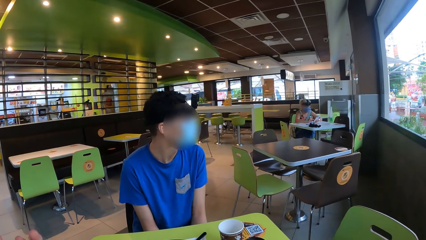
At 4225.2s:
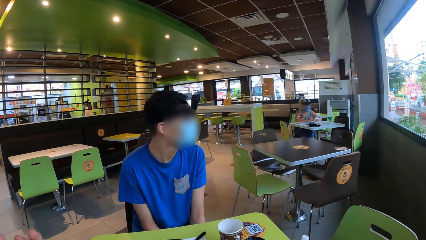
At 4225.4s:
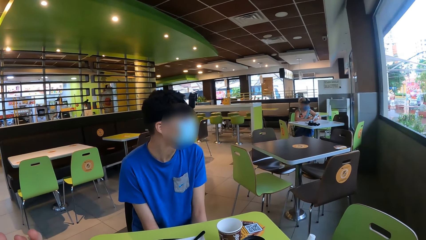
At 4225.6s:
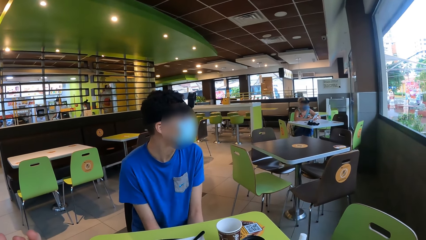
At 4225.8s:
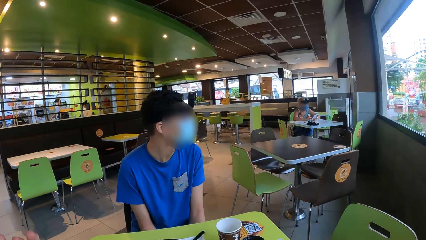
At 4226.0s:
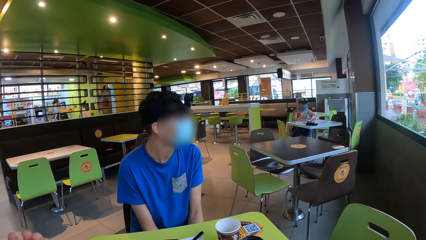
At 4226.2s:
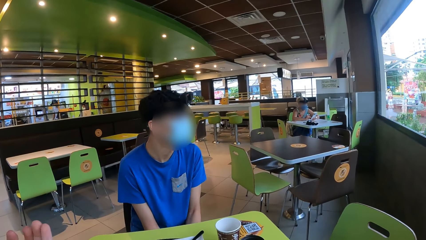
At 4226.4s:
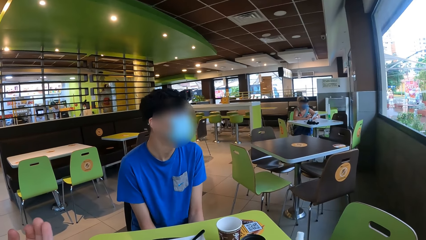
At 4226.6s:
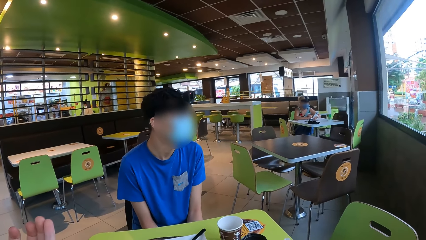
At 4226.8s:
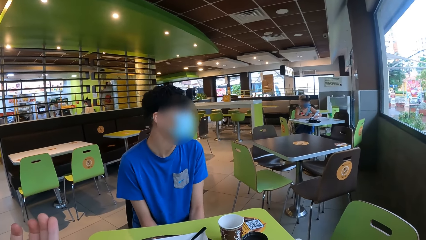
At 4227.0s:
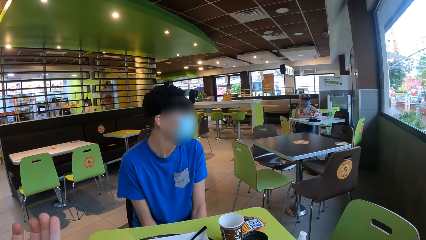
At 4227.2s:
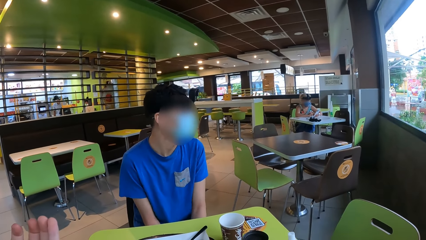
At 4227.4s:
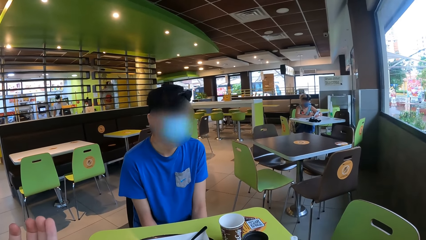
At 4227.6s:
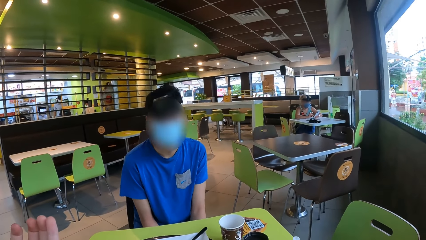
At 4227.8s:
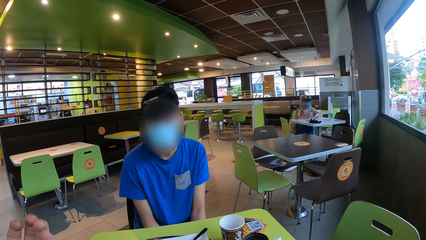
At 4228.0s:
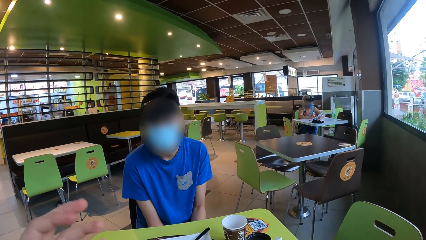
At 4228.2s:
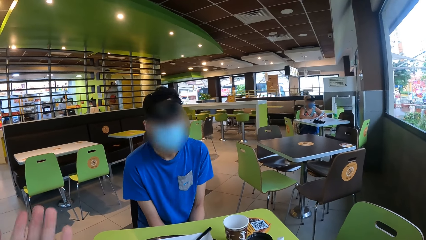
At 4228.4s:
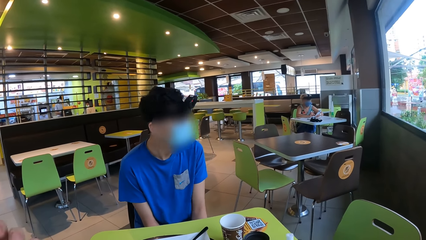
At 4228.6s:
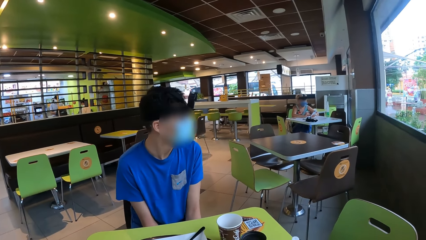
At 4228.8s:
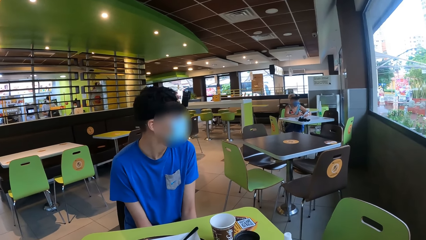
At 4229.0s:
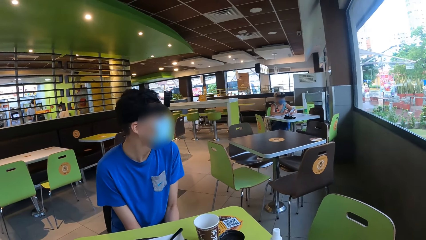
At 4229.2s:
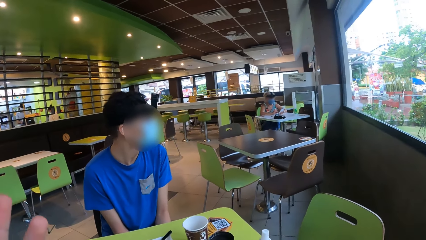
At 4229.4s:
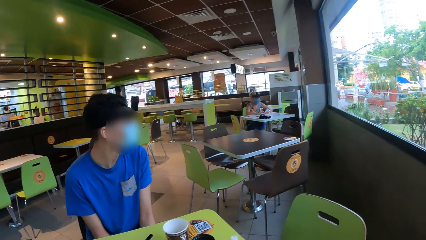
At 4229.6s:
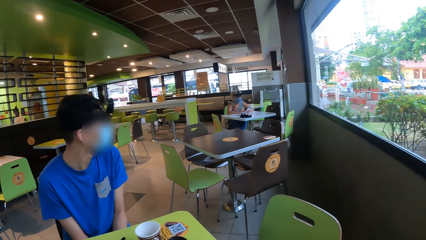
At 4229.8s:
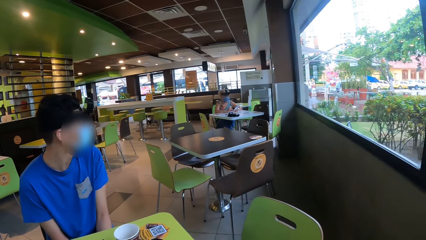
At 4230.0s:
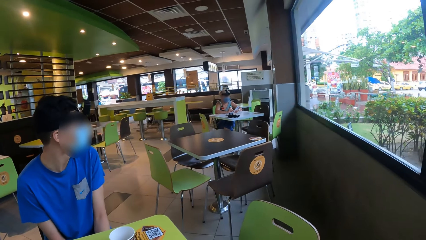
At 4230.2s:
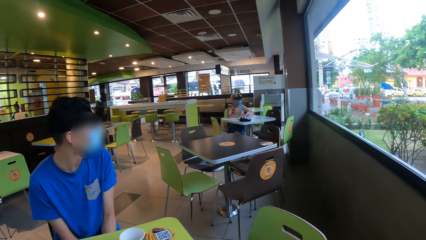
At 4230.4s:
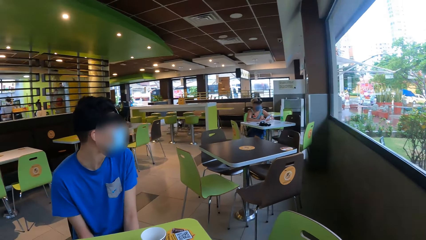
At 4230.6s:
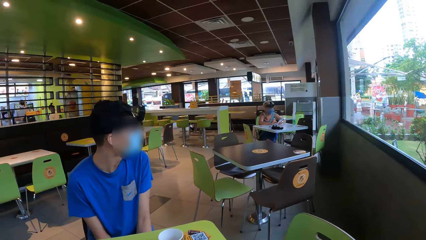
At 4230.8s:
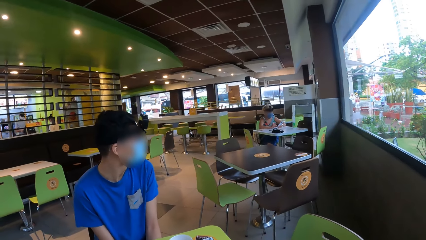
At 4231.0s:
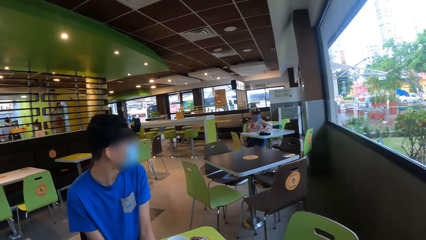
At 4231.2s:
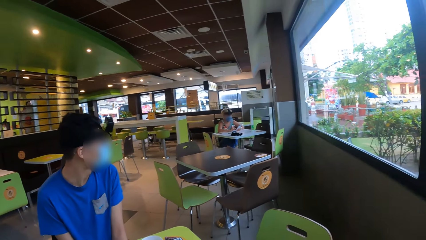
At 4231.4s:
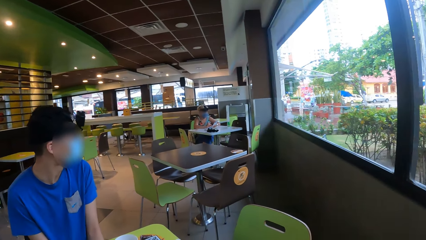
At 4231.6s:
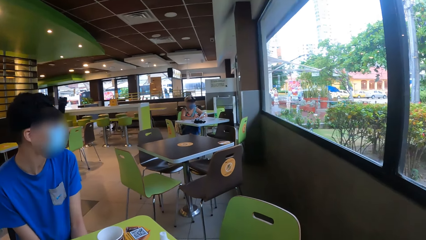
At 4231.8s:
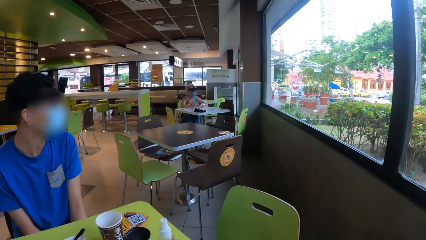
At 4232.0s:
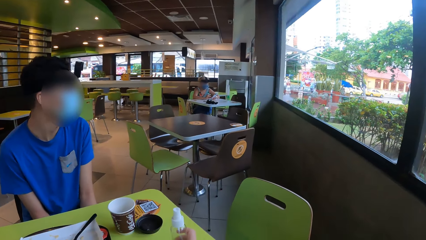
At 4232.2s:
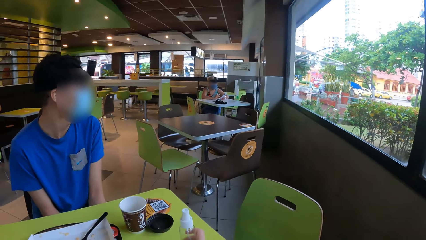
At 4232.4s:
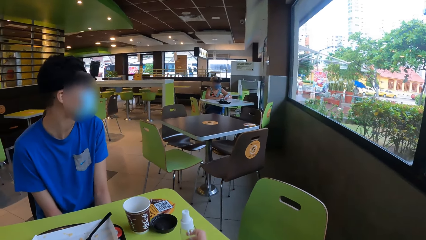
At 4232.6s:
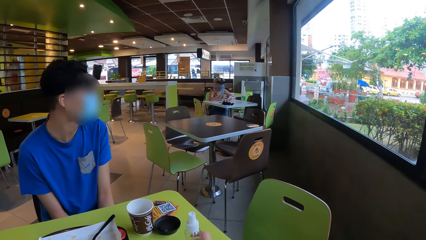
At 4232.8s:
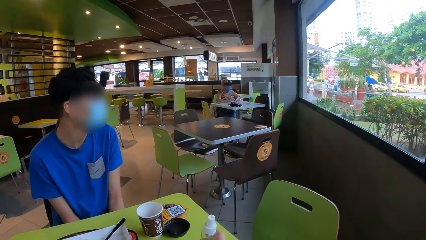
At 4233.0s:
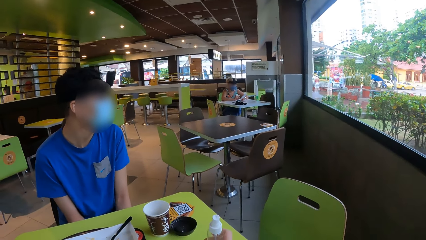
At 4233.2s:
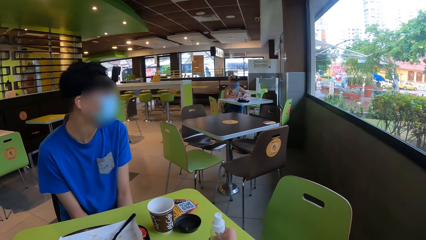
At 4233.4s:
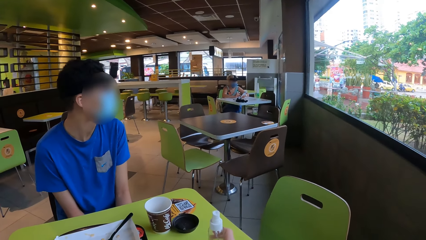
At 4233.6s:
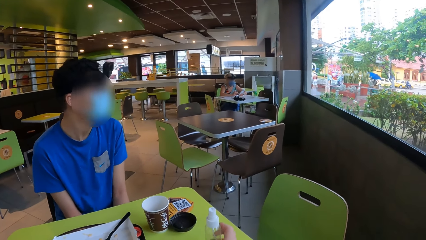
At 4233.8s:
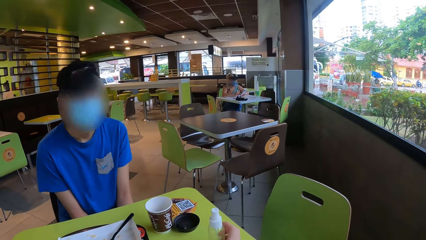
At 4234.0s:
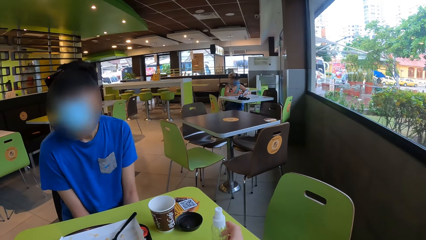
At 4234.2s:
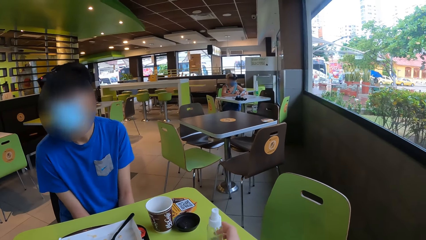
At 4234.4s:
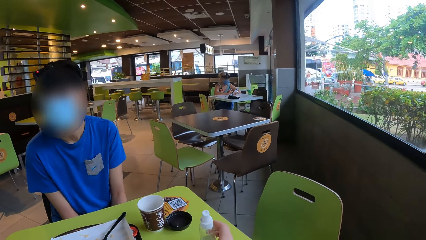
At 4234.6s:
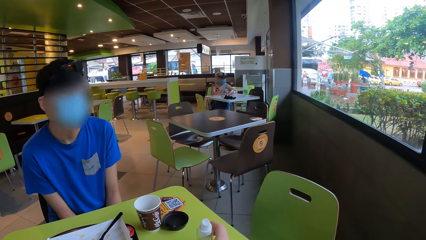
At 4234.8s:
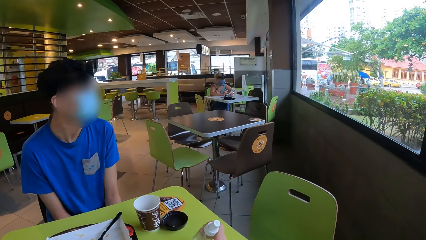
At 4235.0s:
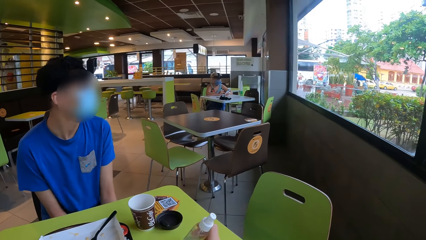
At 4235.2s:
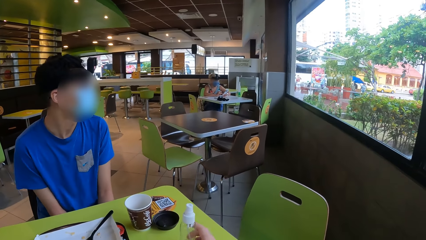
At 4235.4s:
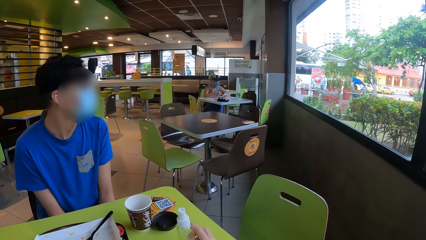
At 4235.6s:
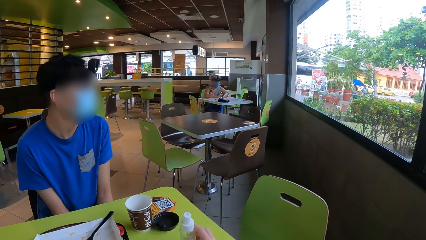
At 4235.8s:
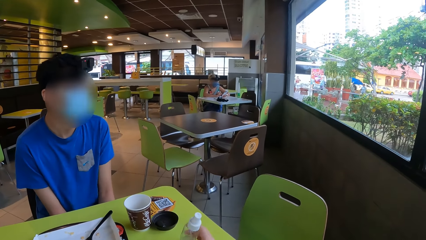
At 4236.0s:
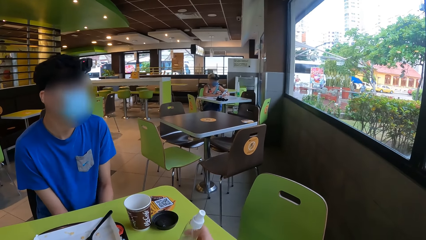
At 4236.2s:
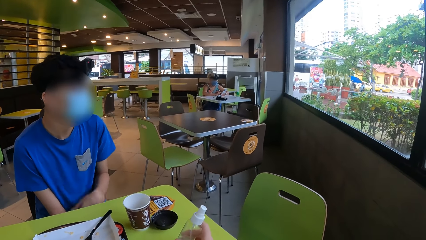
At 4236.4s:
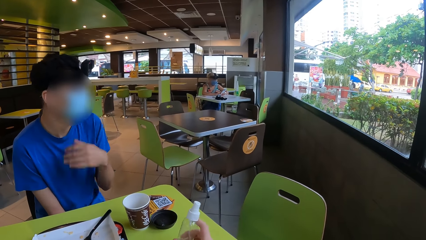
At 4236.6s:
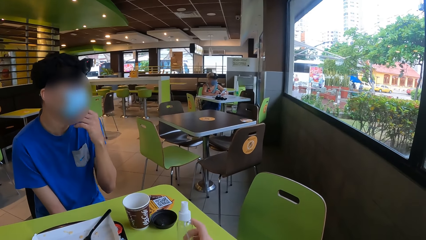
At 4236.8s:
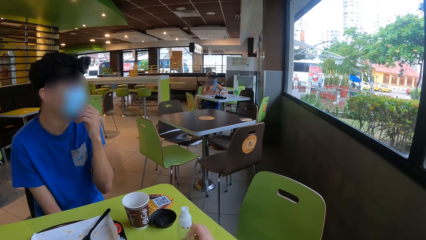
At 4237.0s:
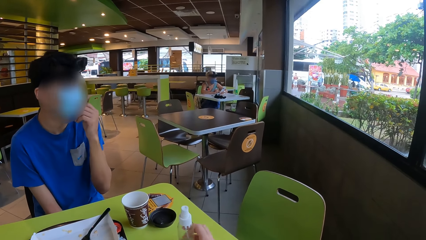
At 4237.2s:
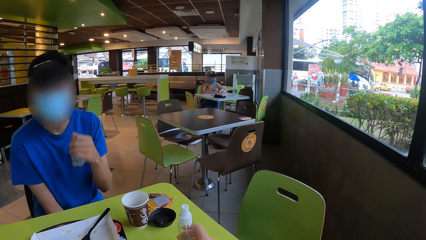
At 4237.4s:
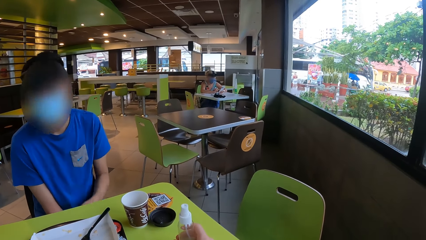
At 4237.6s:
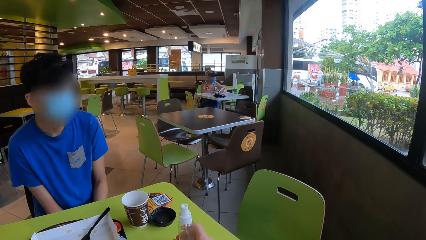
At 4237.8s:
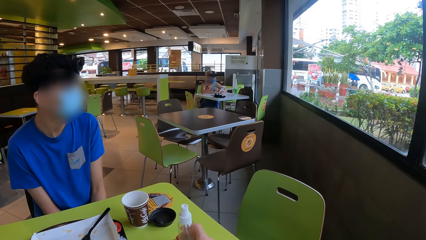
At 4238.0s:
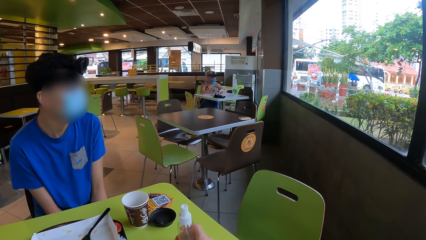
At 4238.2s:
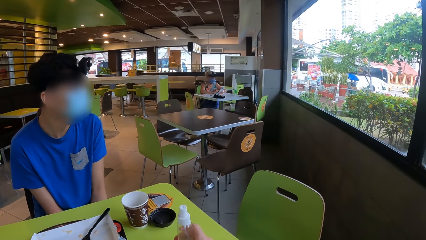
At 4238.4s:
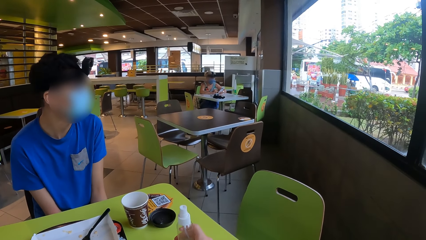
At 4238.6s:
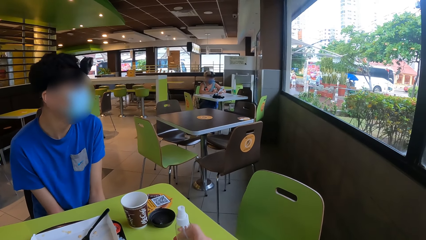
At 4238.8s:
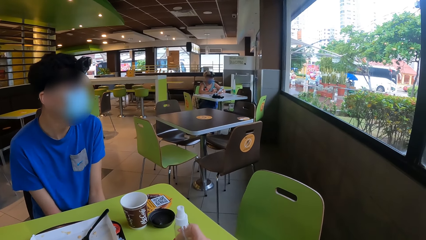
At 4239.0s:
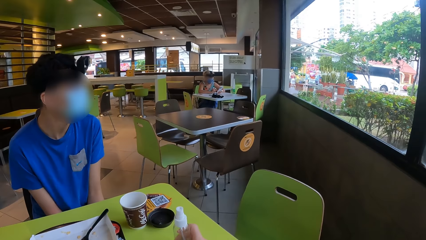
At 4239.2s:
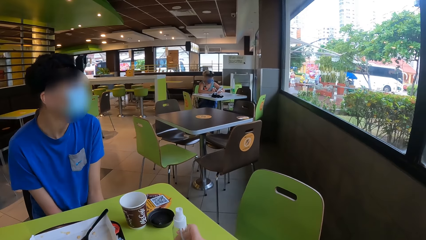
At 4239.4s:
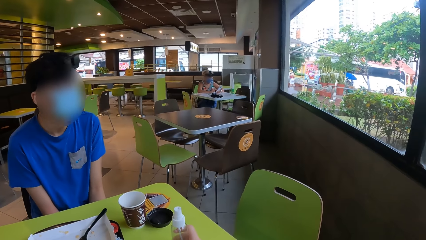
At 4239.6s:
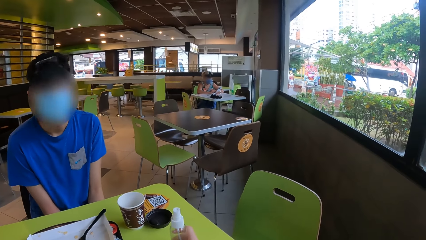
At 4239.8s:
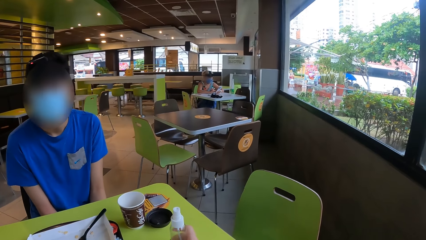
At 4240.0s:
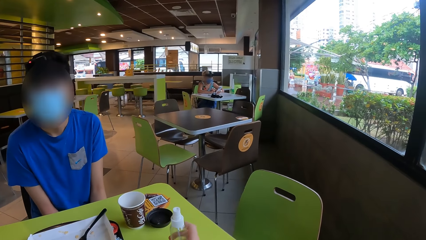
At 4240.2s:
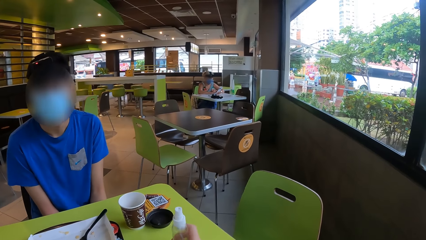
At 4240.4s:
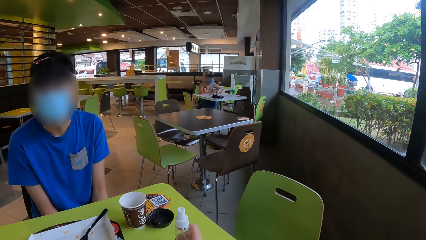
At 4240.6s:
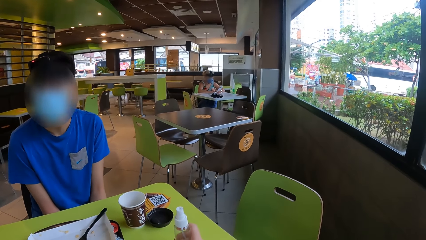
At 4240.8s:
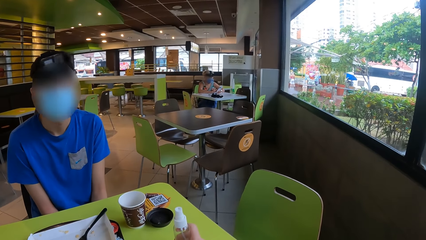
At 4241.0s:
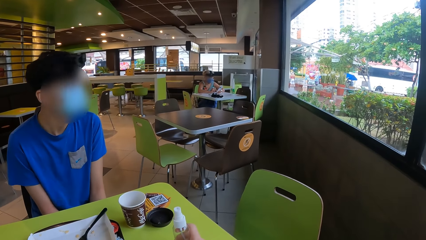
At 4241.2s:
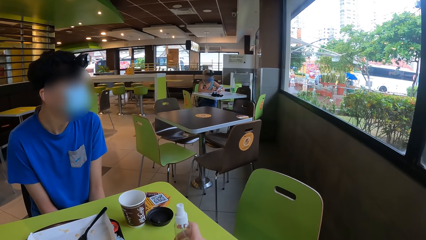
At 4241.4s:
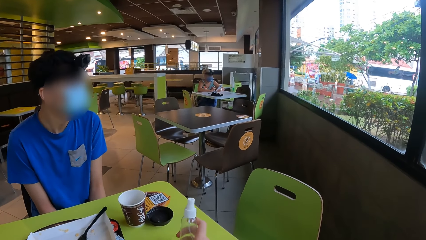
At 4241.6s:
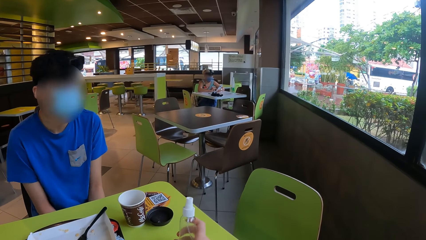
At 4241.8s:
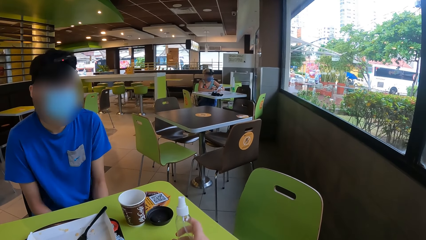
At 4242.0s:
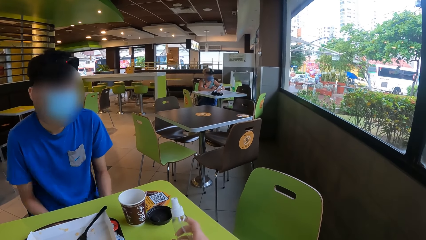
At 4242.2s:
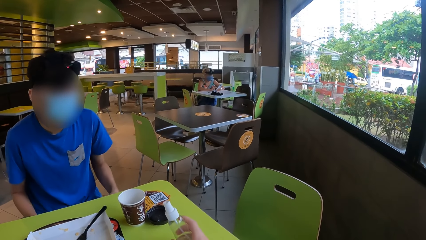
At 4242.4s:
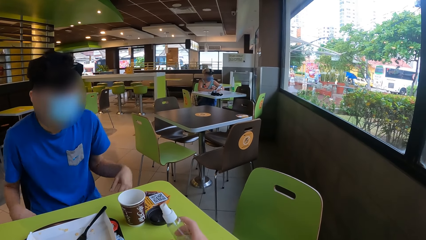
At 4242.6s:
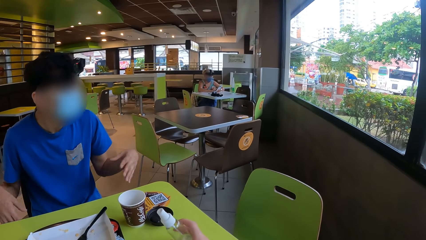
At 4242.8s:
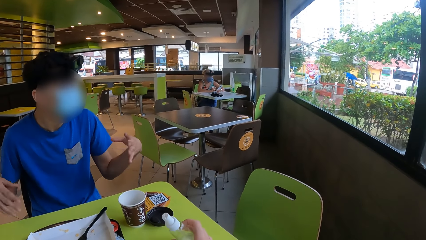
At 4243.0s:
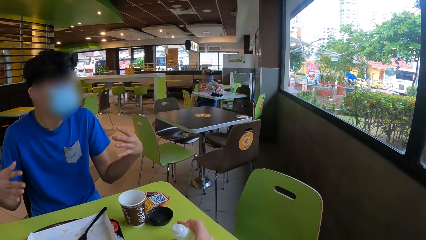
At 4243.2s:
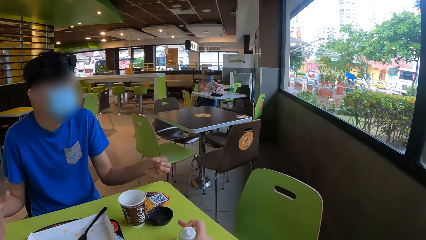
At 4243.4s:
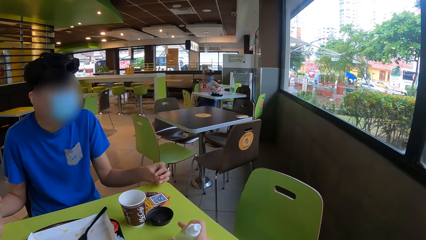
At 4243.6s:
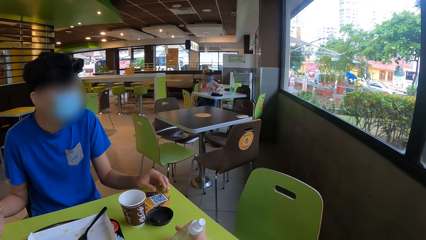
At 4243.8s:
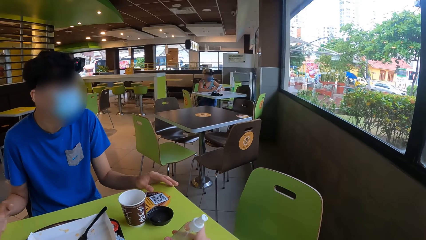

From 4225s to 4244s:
The camera wearer holds a bottle on the table.
